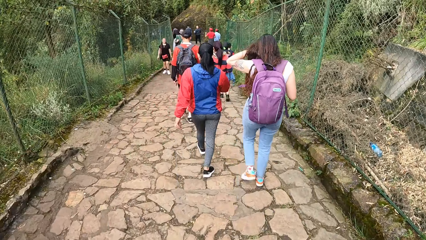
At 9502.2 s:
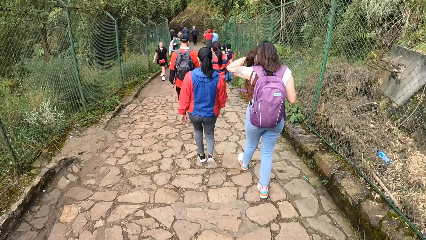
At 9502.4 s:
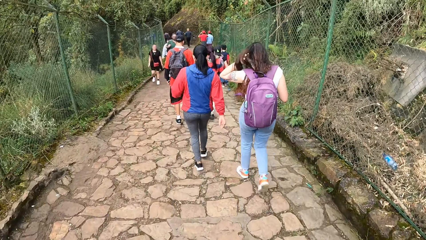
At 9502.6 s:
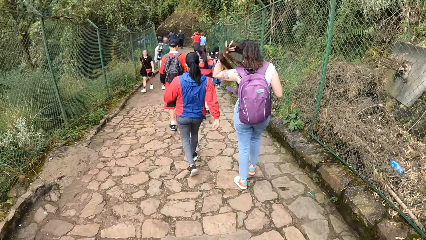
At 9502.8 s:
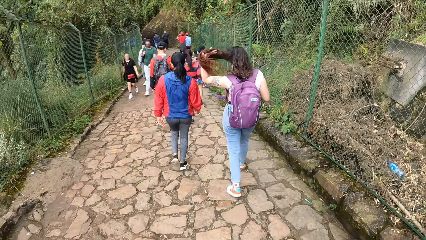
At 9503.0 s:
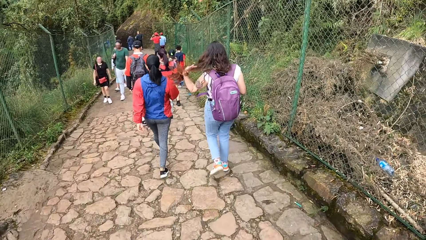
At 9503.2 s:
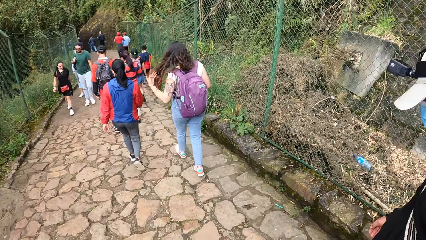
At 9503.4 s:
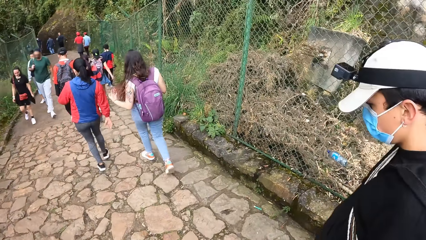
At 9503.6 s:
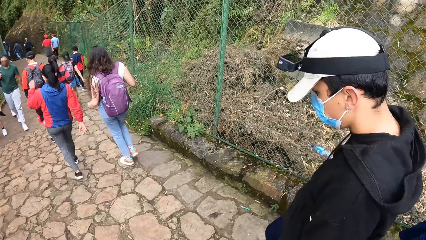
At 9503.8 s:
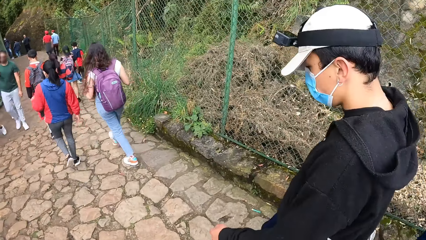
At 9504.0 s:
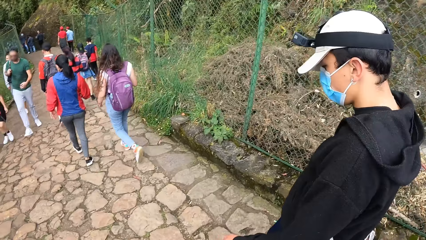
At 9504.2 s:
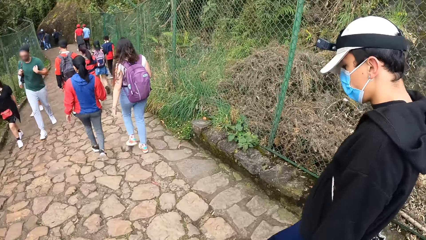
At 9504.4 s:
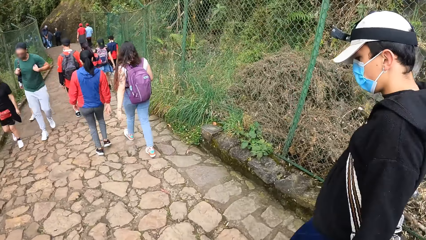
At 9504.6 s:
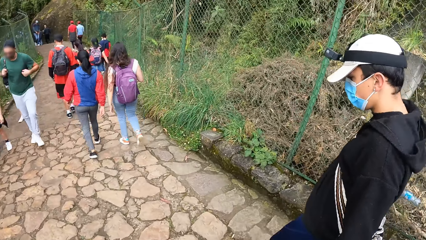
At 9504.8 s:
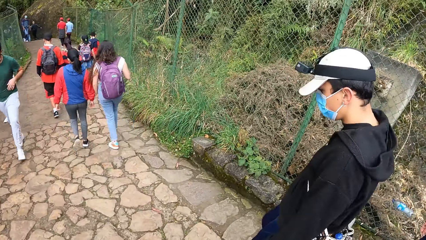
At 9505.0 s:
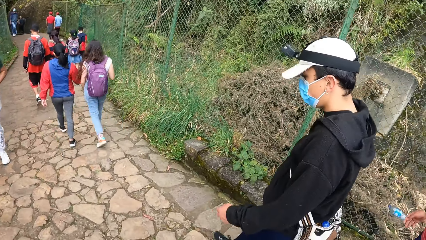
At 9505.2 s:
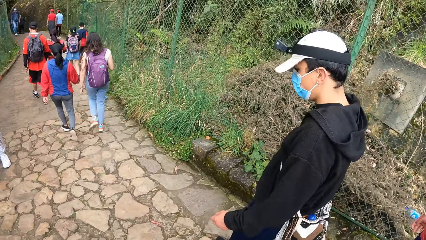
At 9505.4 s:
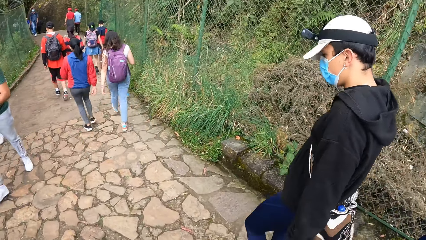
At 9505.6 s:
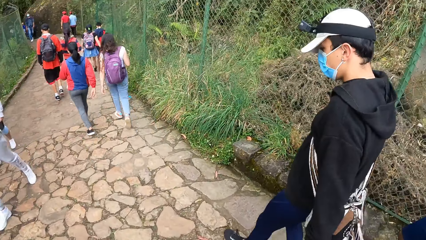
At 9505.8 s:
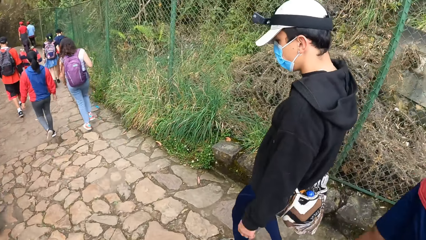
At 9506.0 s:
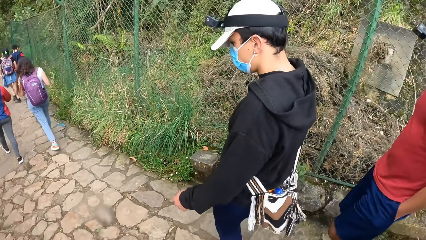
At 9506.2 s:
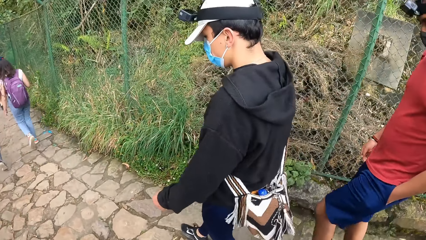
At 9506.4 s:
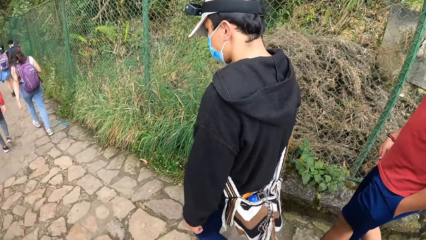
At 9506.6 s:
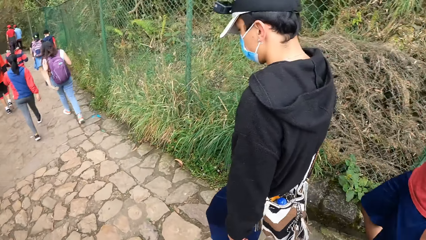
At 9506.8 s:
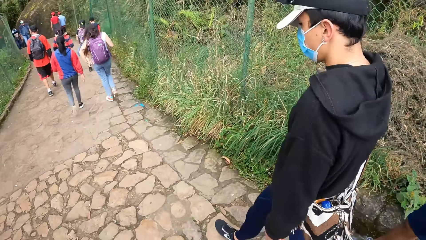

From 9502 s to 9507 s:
The camera wearer is on a sidewalk.

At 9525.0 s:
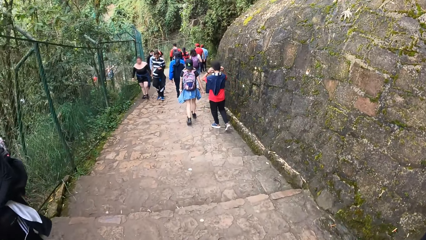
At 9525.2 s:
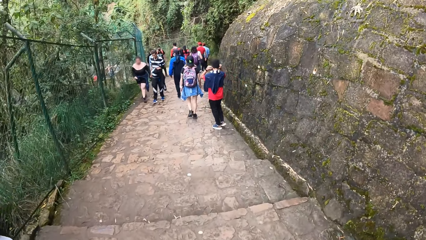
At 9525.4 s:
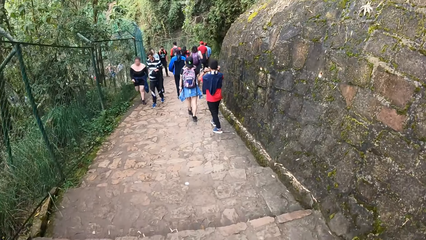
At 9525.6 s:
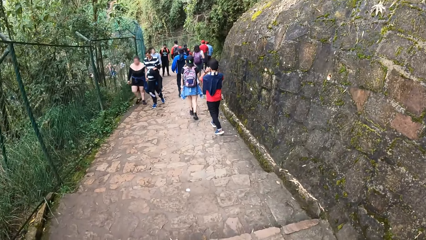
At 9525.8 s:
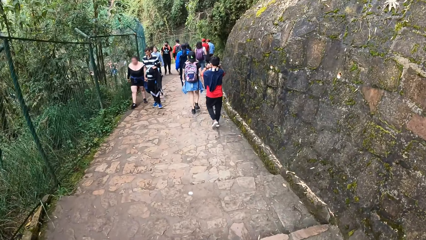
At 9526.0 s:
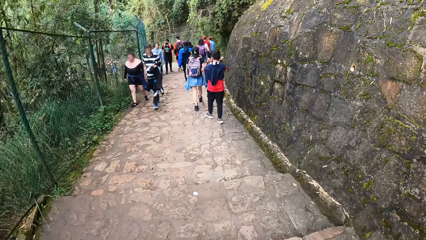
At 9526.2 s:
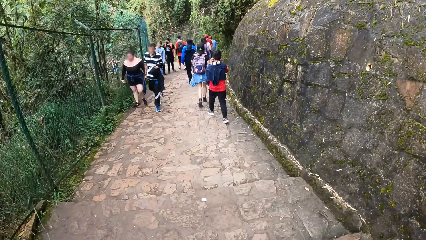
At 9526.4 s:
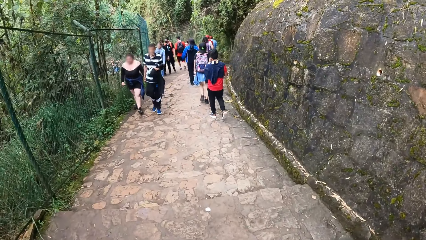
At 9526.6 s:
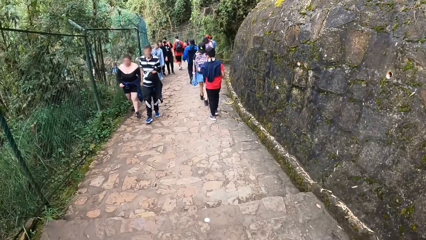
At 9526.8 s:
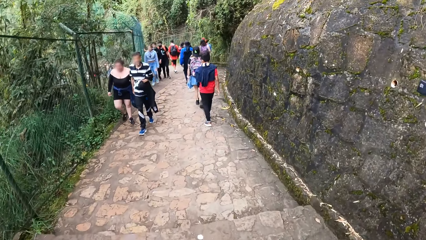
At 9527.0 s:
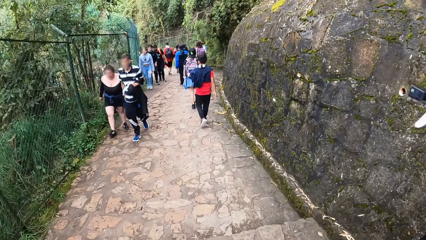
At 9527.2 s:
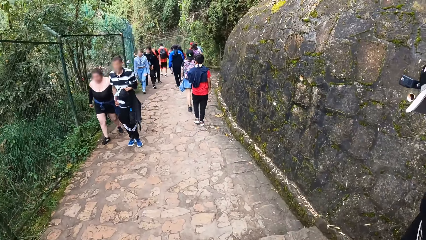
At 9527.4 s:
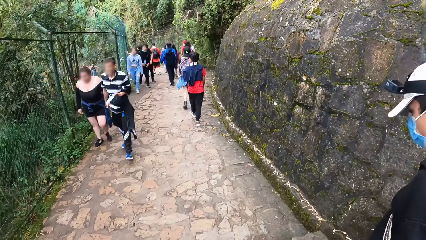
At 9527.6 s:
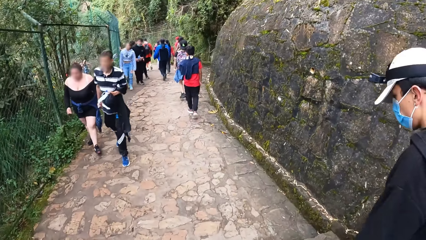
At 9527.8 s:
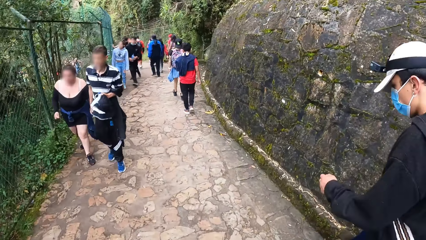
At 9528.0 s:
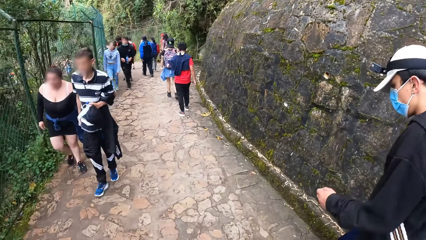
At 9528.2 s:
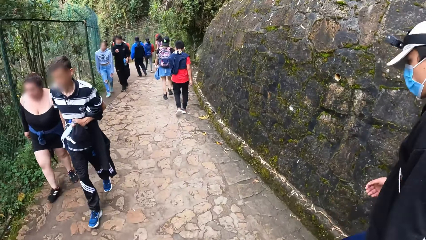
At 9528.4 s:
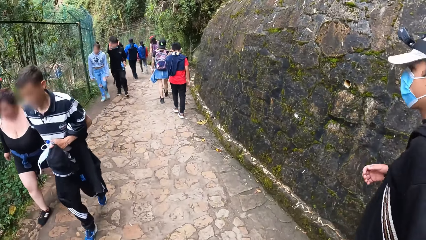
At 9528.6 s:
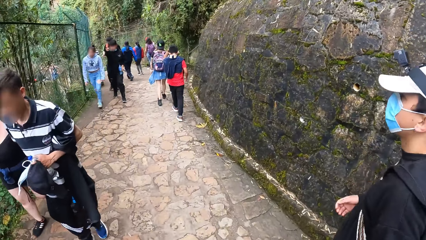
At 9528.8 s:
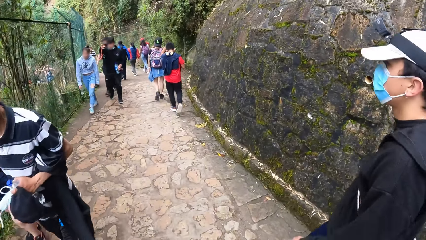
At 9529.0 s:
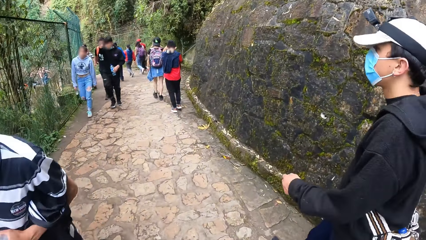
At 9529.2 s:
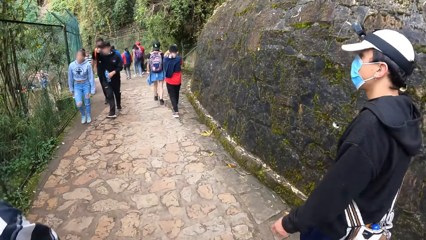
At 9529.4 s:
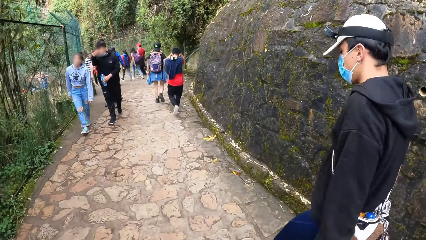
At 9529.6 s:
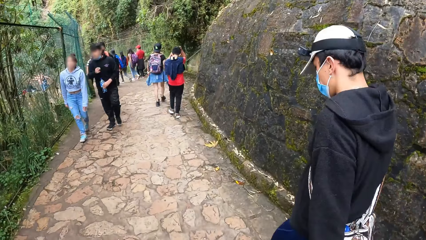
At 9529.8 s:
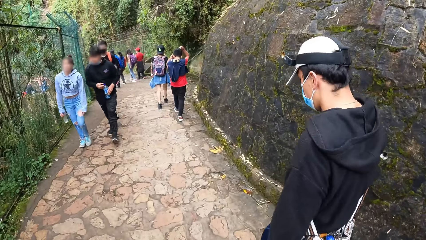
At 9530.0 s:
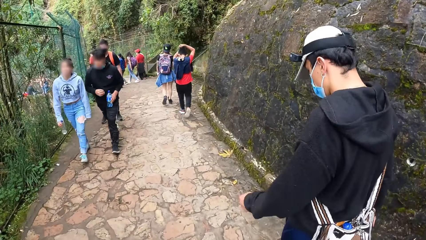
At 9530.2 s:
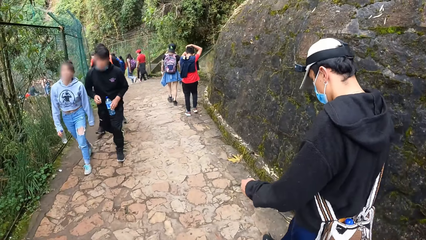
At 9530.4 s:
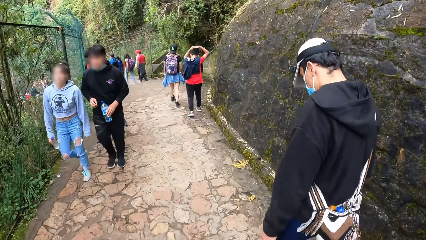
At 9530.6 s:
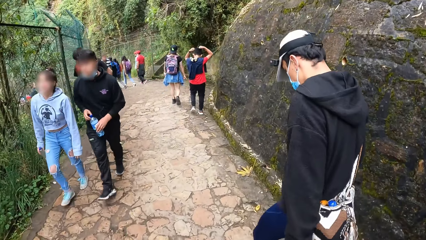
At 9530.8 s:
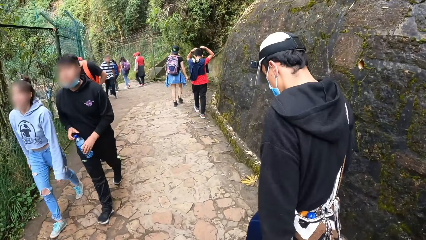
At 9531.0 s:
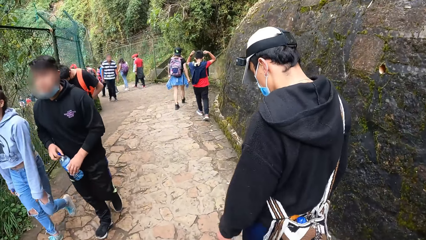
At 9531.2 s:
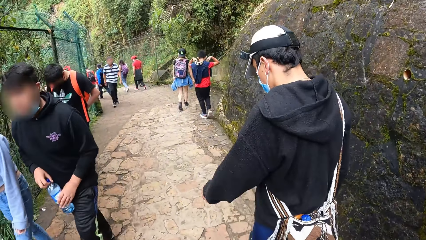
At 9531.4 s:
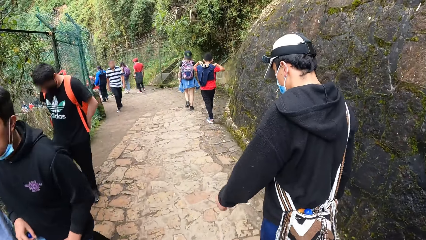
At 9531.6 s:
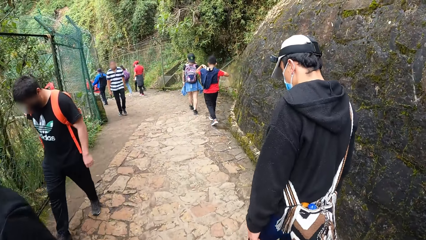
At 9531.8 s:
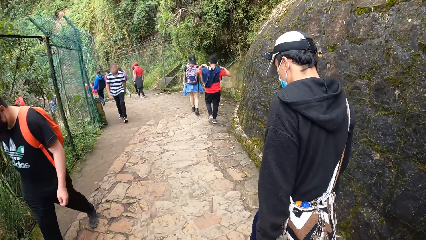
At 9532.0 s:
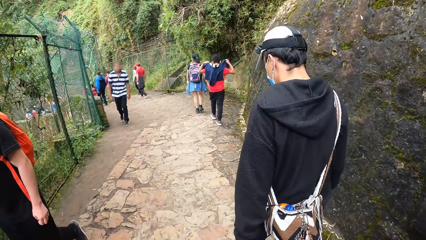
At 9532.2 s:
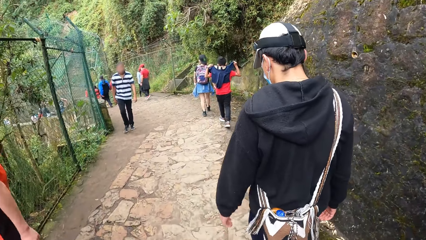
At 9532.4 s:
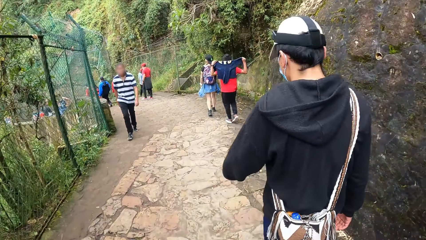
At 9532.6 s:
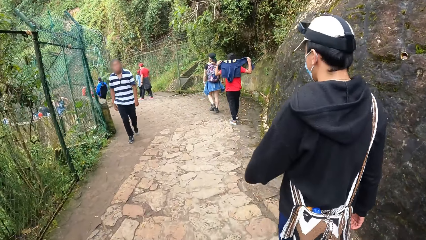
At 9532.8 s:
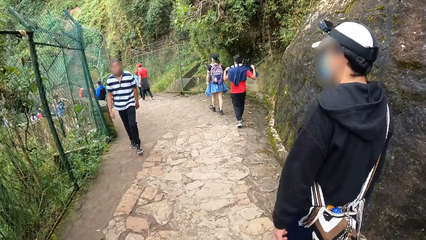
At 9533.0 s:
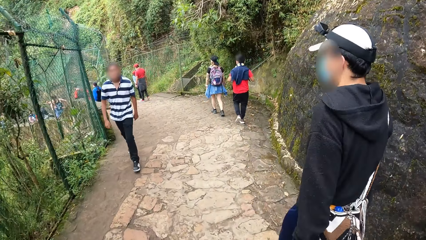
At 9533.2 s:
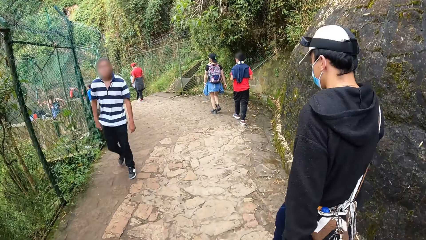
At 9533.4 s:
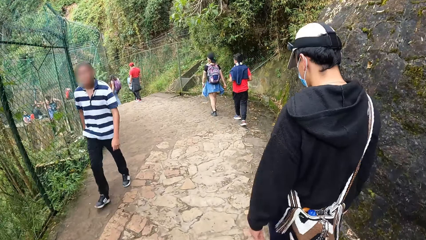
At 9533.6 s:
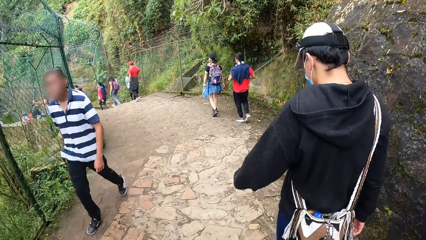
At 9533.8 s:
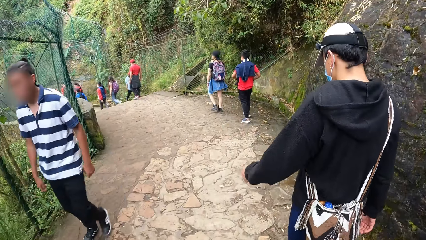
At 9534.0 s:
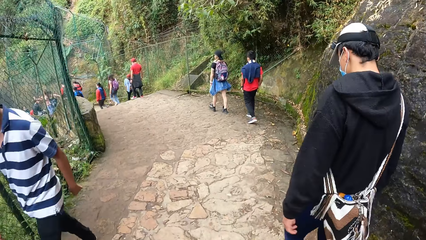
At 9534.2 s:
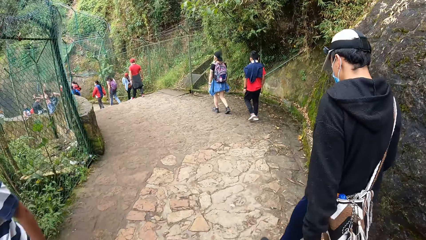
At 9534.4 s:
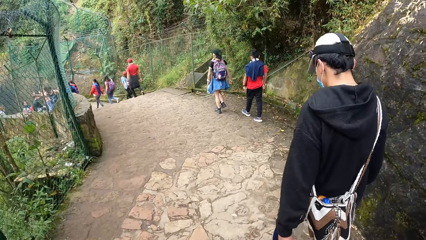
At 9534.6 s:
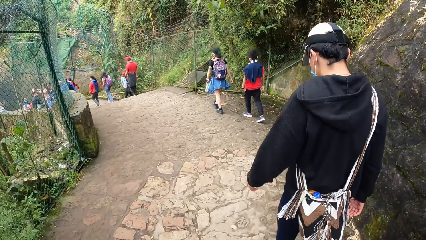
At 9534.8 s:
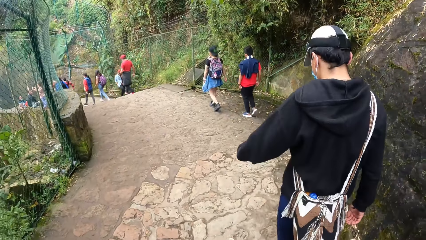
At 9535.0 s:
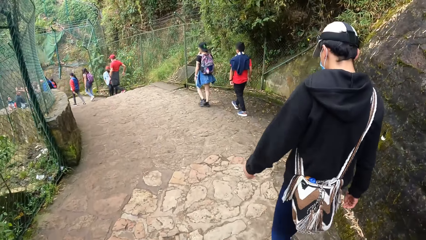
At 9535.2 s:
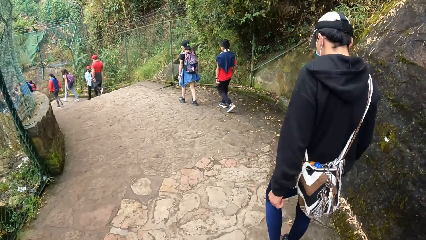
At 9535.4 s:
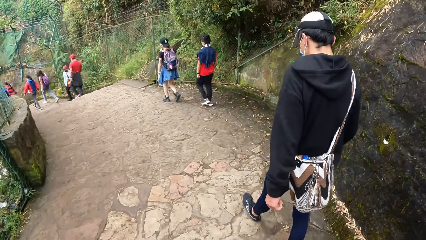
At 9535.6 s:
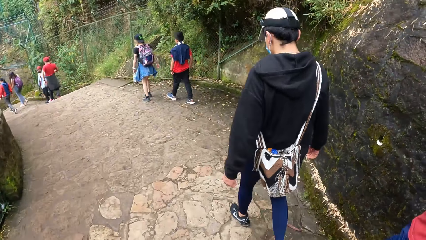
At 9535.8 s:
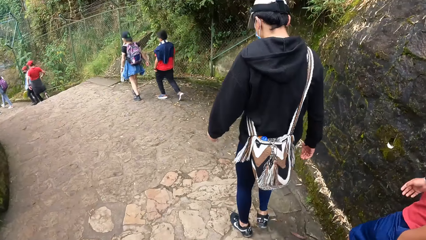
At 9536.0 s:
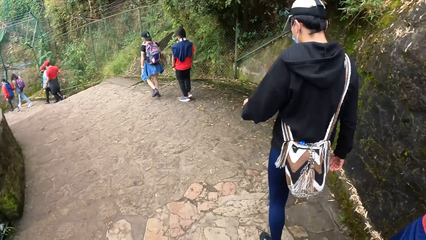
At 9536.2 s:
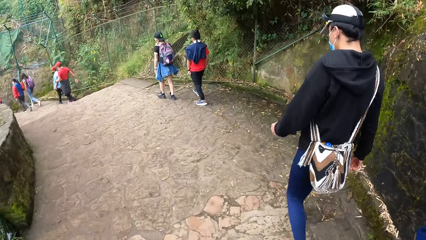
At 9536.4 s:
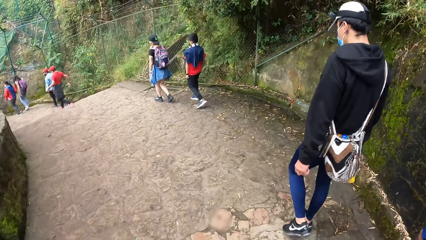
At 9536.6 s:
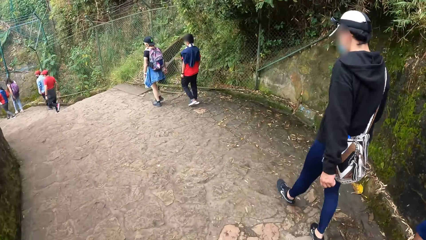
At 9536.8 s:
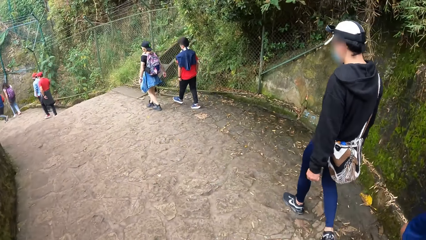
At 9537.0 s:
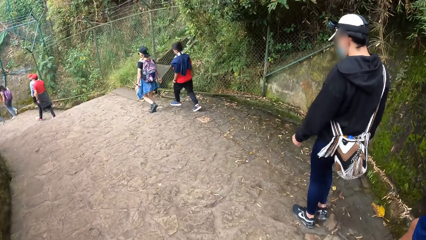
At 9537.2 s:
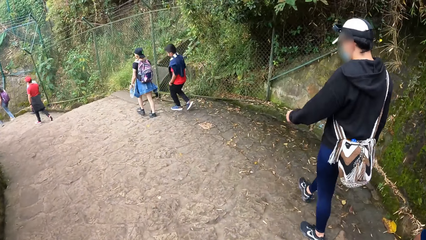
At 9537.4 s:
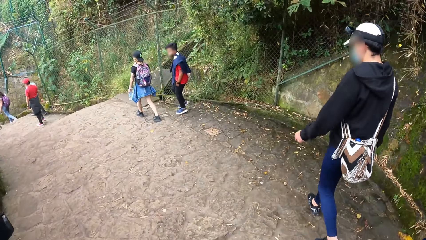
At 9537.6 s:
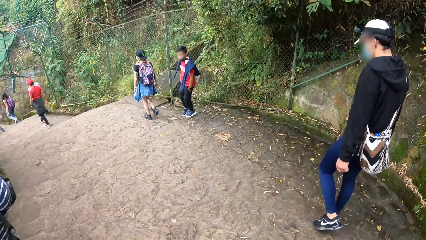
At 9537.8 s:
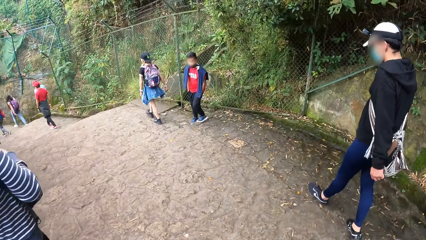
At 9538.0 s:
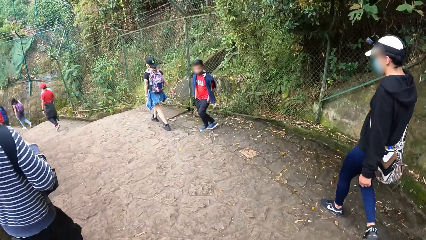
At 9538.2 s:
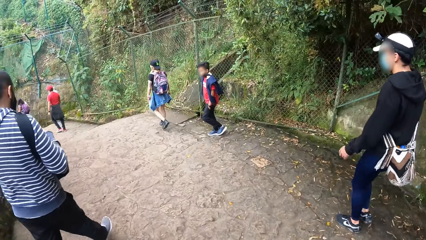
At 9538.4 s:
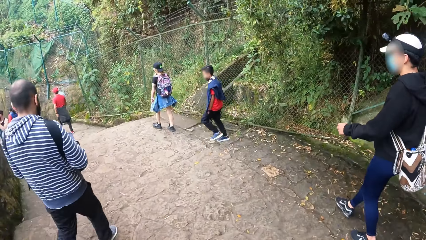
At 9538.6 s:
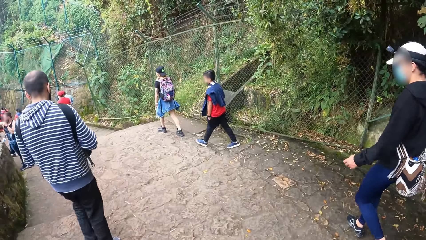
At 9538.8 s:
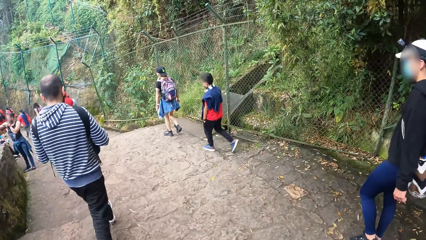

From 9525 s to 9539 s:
The man walks across the walkway.
